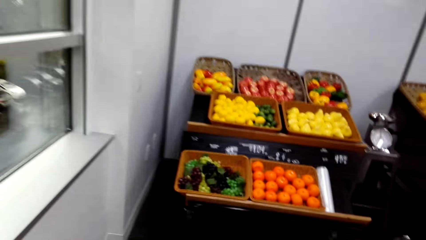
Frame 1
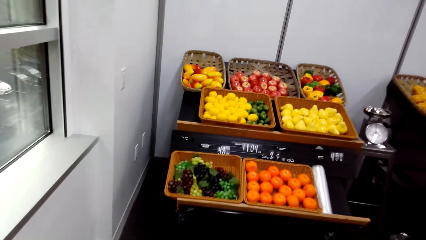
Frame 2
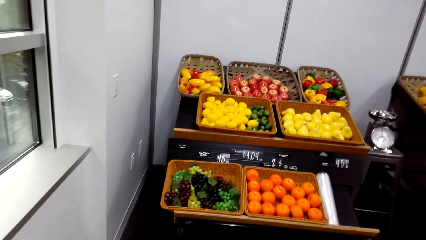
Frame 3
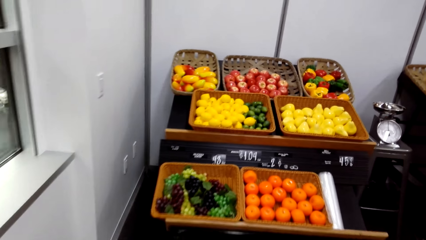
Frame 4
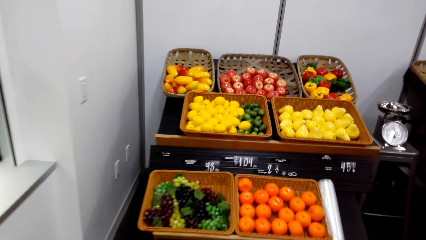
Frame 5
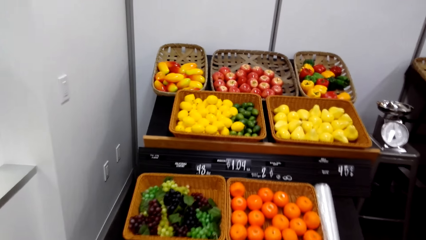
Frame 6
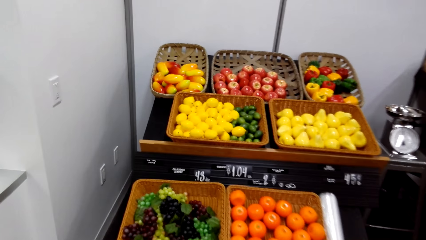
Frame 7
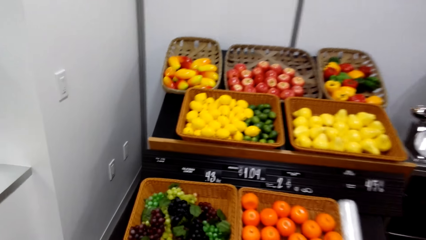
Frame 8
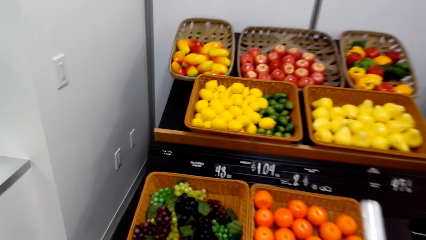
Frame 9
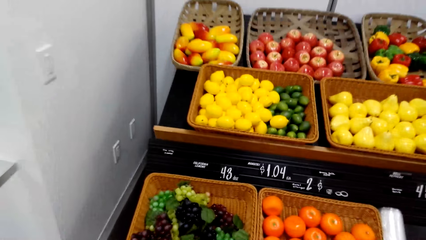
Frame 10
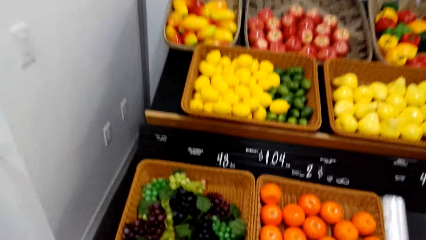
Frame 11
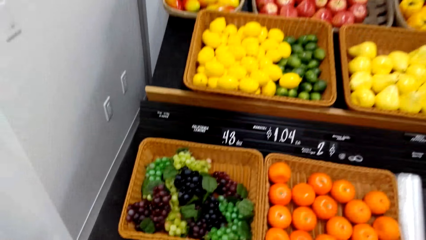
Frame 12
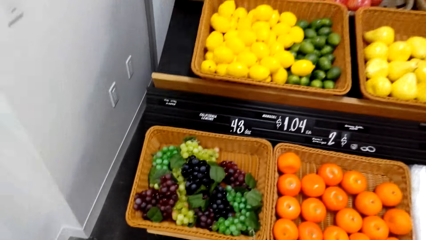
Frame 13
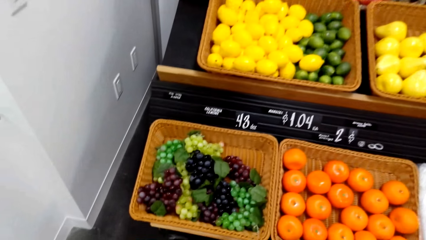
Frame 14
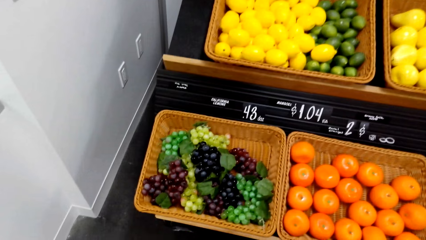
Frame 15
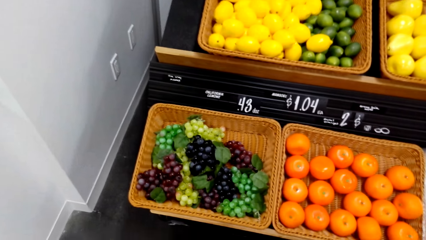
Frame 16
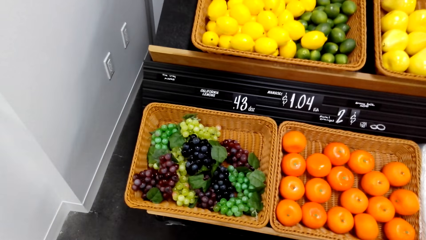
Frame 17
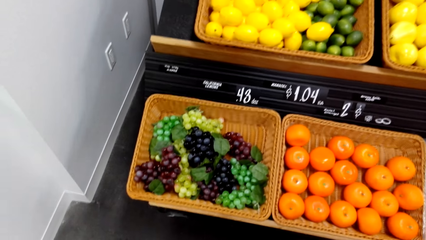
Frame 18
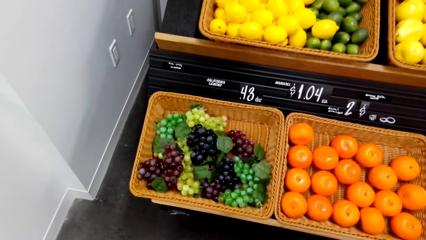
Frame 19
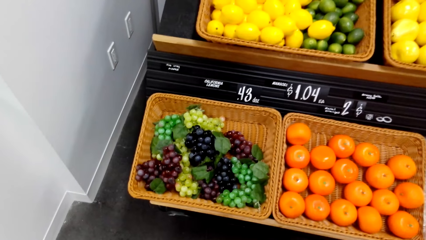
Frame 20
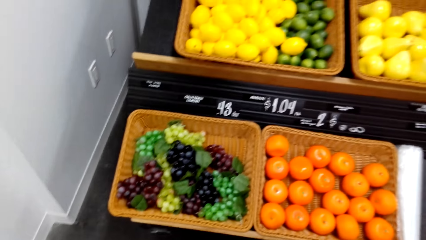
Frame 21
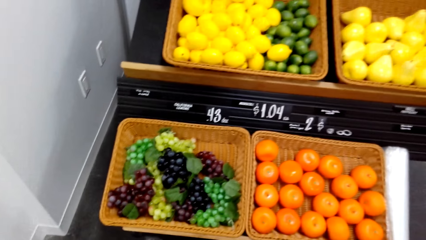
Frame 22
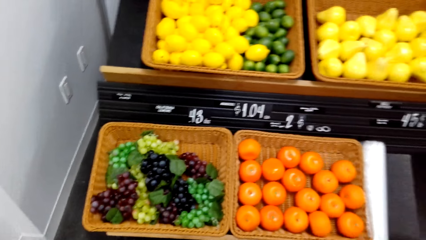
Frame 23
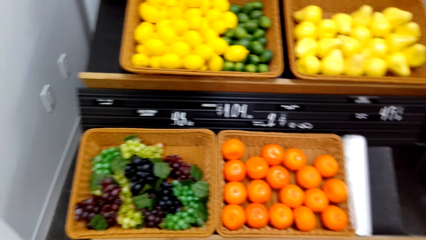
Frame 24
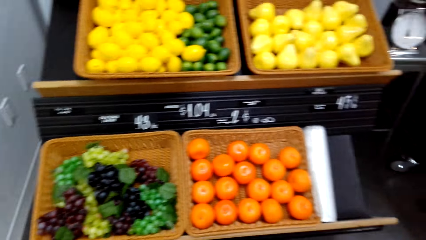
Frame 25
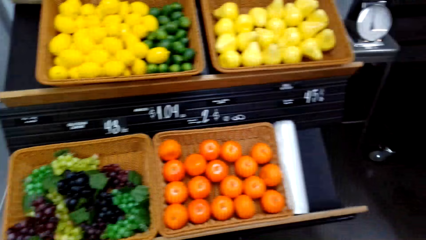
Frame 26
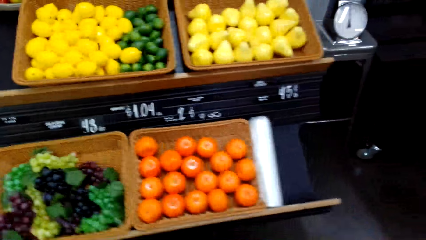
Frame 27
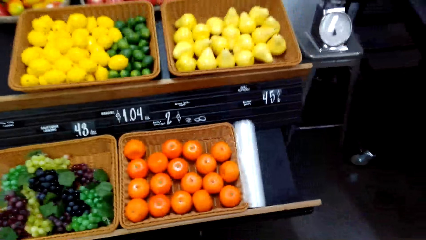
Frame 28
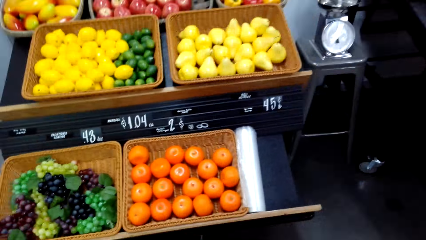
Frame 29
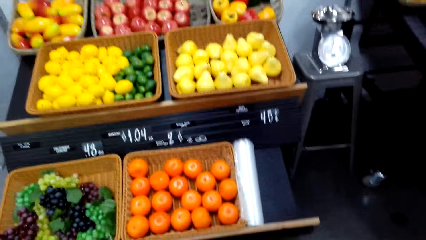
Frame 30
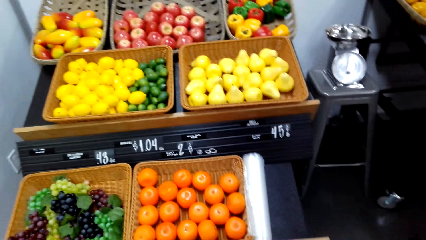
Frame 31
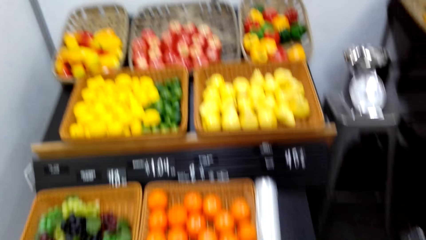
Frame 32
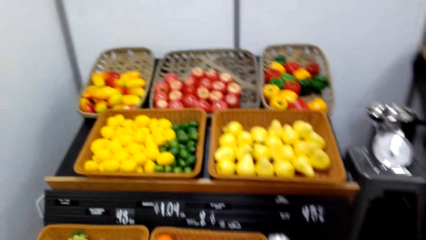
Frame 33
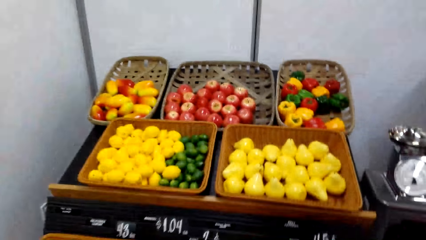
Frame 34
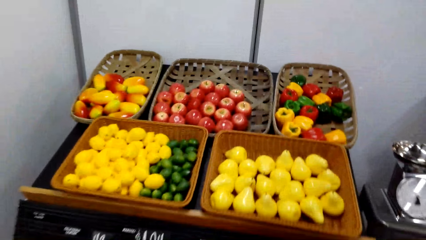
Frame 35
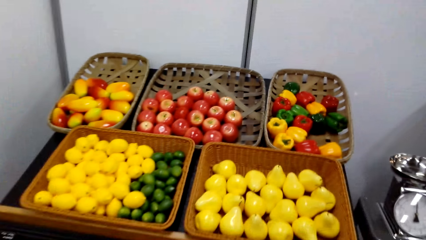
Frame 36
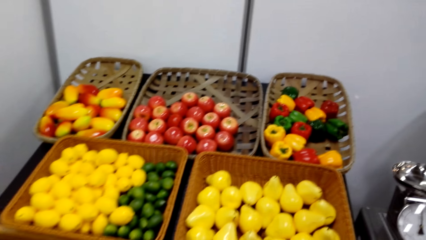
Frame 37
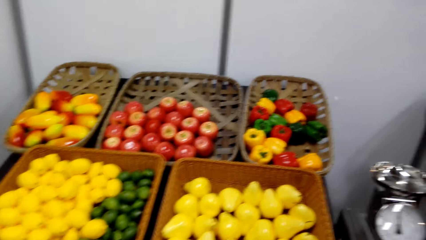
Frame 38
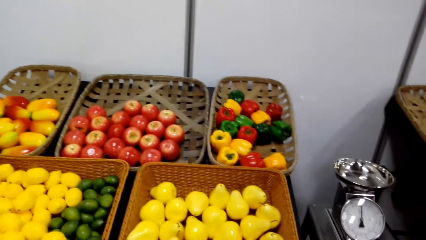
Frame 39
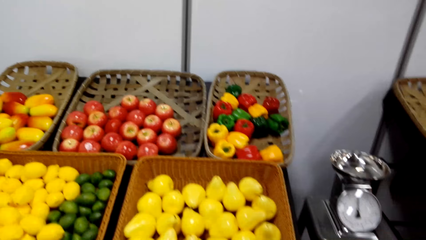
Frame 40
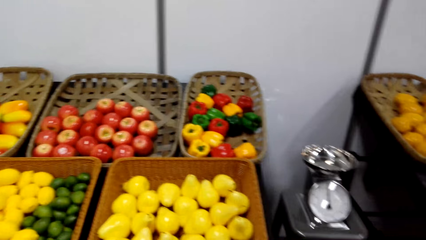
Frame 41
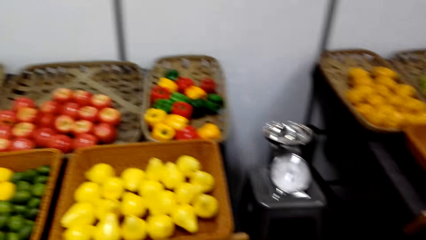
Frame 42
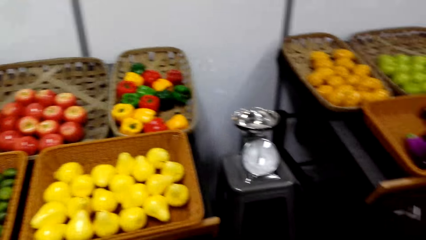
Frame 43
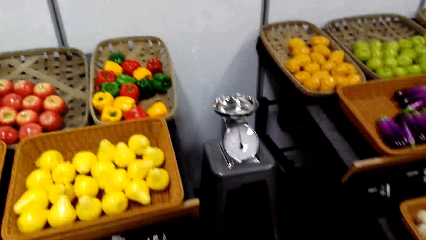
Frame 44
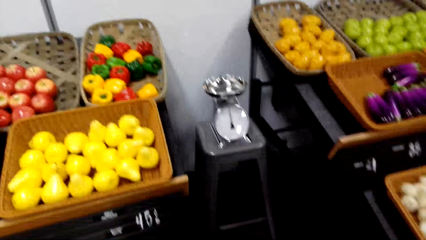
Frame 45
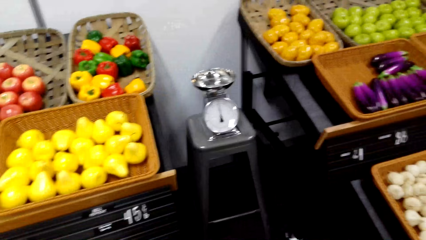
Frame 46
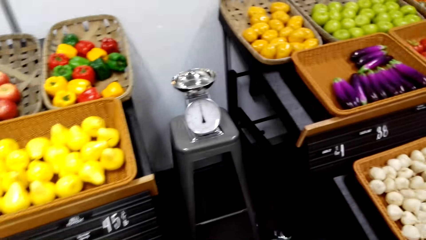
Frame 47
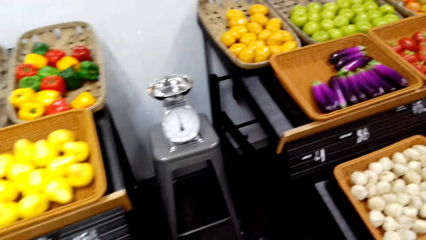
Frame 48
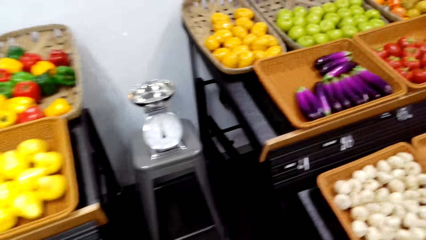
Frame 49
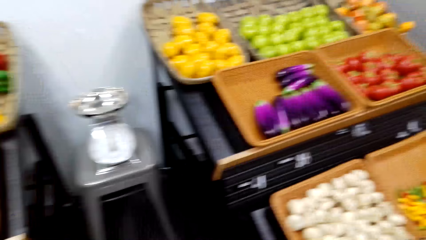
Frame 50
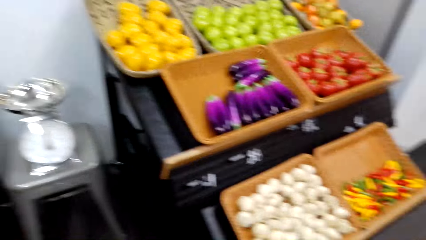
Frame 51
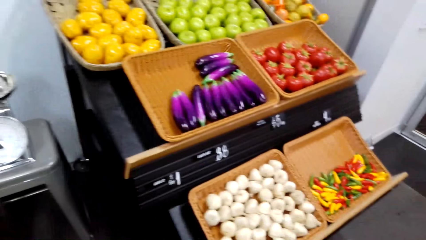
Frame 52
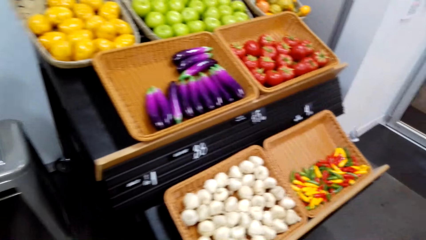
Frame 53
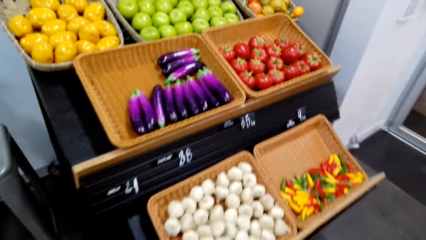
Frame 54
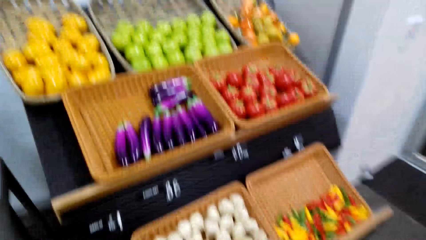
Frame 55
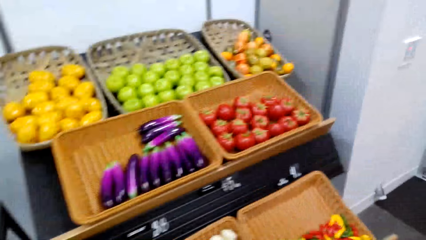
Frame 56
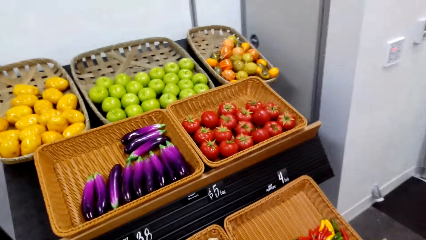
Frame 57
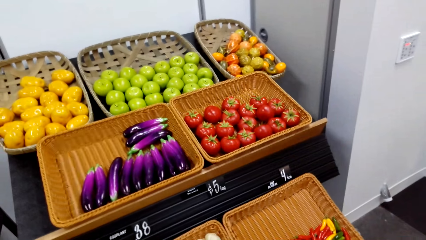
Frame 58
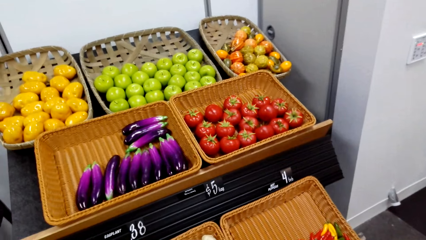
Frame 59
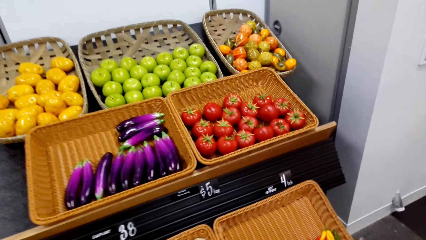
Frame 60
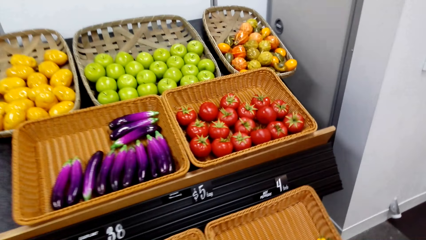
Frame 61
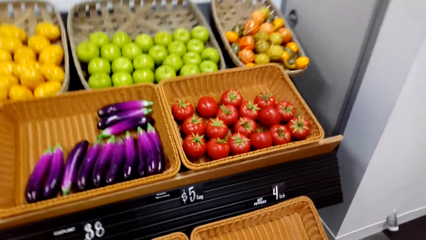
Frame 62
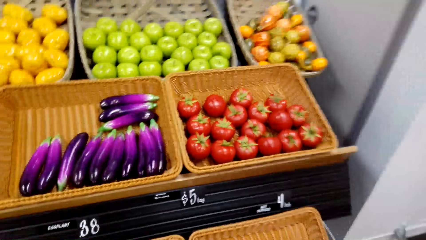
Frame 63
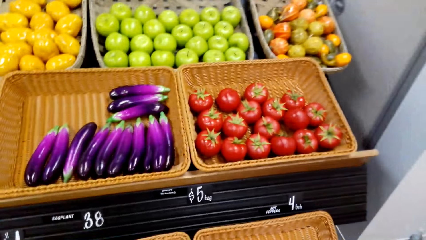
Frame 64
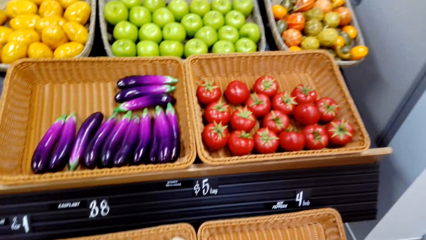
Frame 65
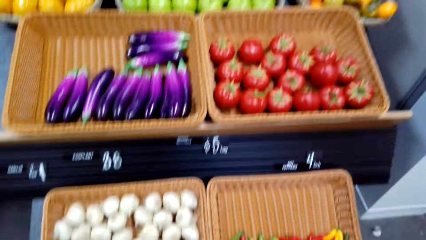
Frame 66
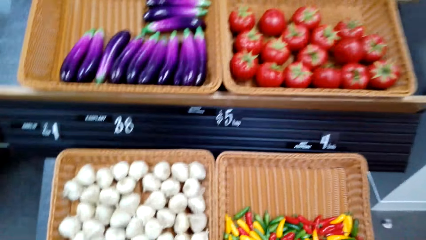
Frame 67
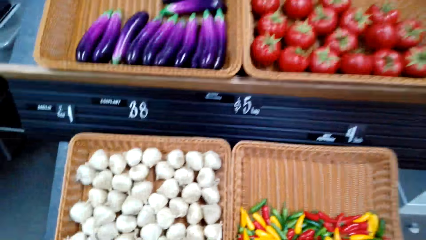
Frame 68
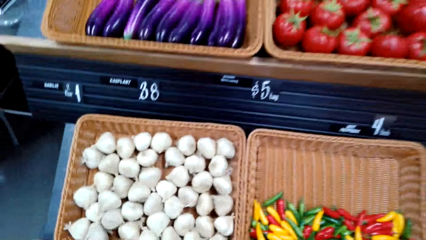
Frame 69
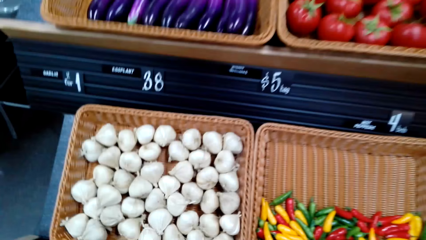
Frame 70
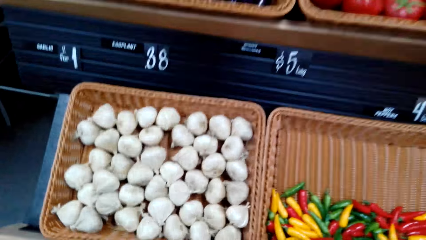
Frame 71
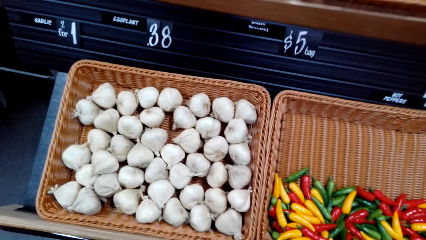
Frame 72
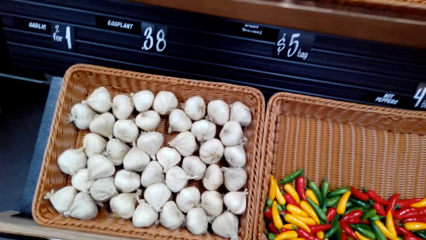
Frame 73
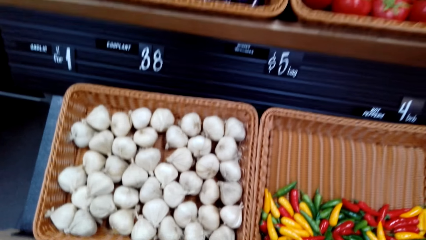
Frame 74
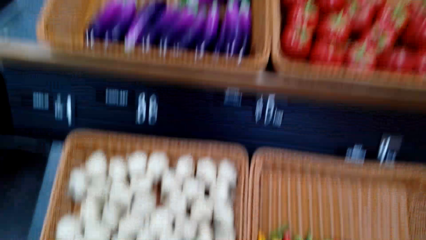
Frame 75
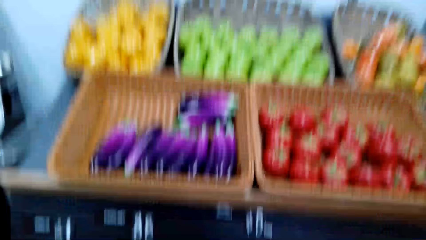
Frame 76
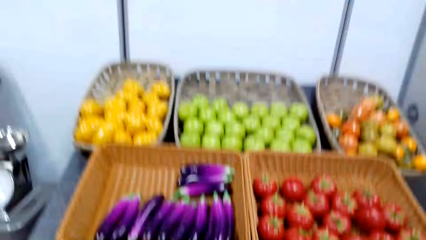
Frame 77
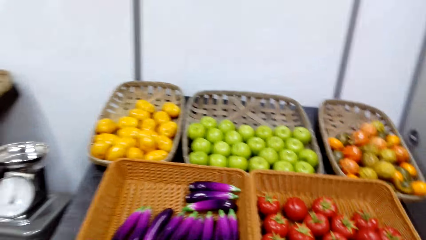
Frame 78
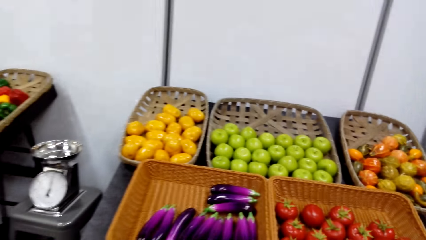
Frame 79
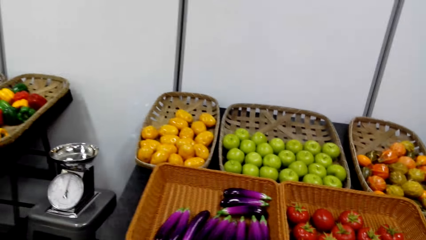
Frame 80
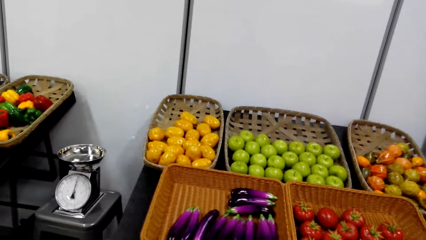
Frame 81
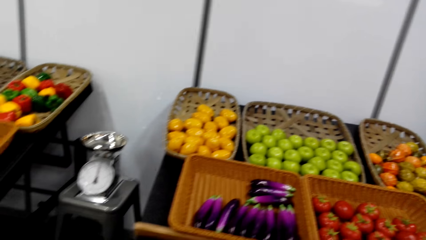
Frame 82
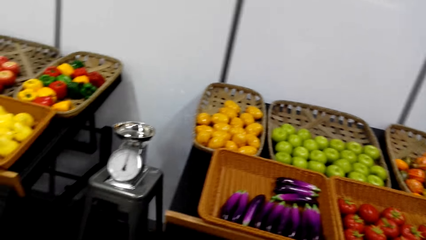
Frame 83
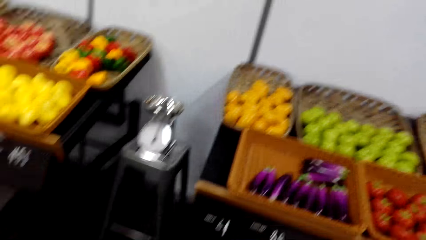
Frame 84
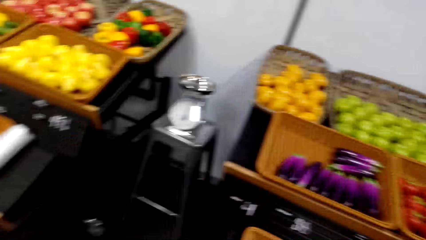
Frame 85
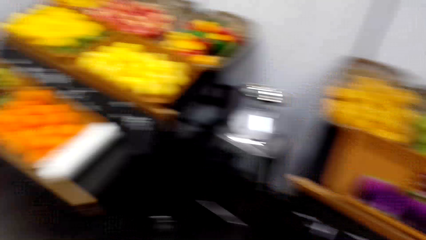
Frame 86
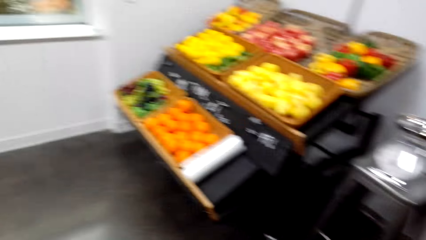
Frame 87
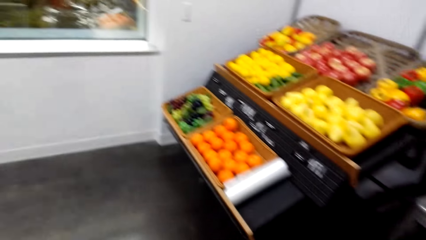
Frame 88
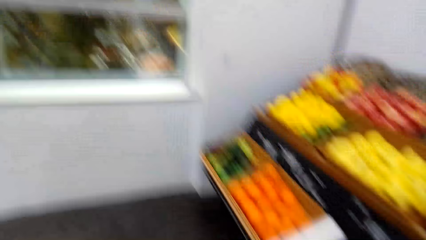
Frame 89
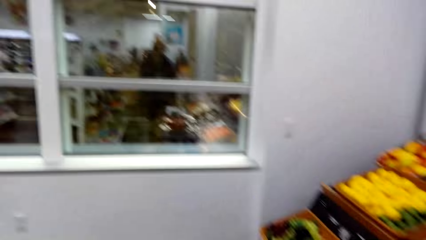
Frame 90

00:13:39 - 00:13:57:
The camera wearer walks to the groceries. They turn around, walk around, and turn around.
